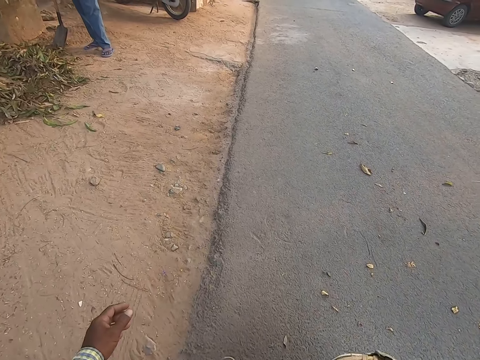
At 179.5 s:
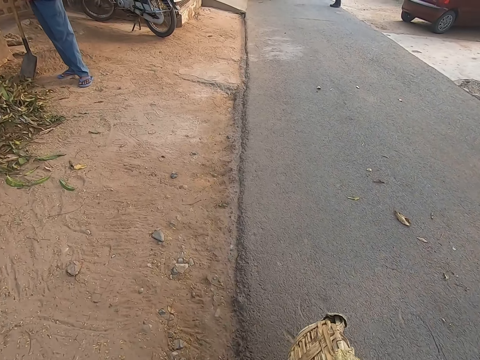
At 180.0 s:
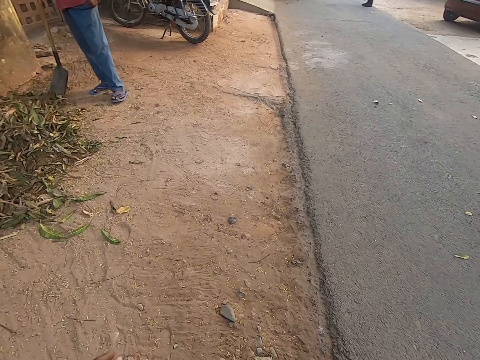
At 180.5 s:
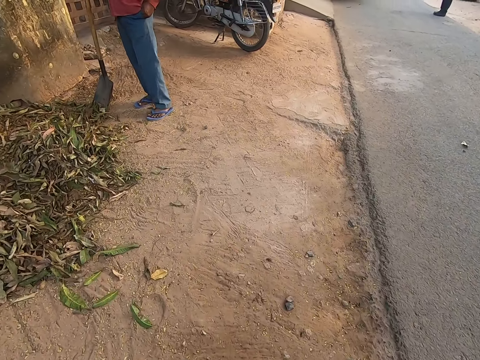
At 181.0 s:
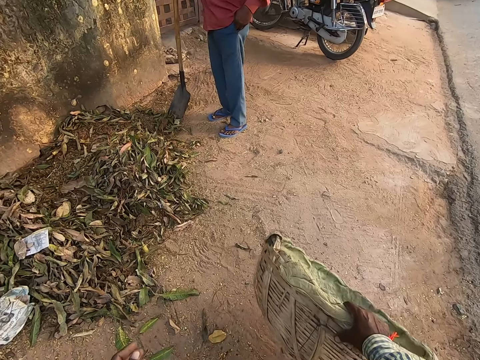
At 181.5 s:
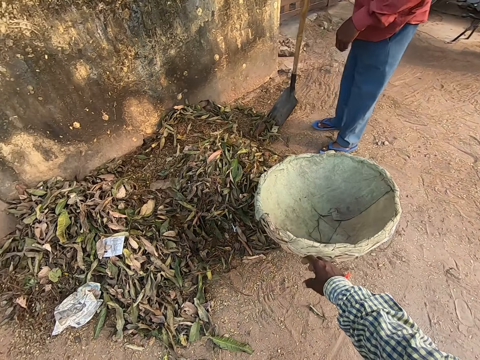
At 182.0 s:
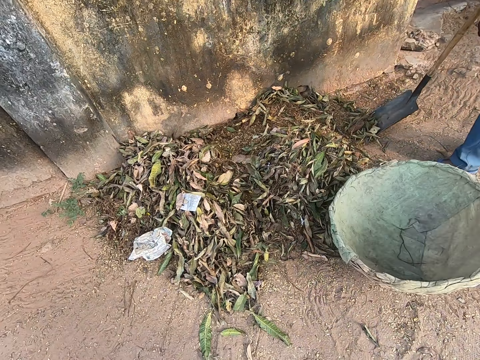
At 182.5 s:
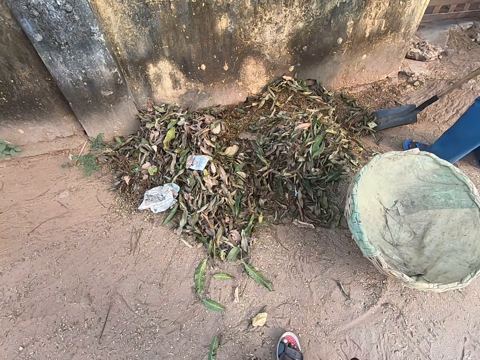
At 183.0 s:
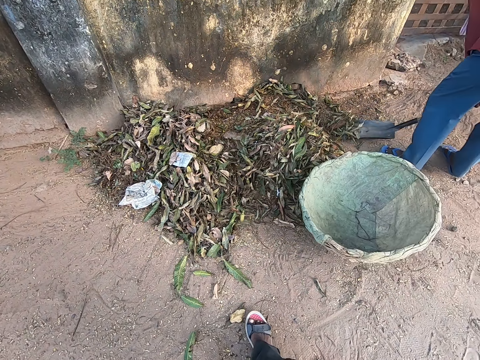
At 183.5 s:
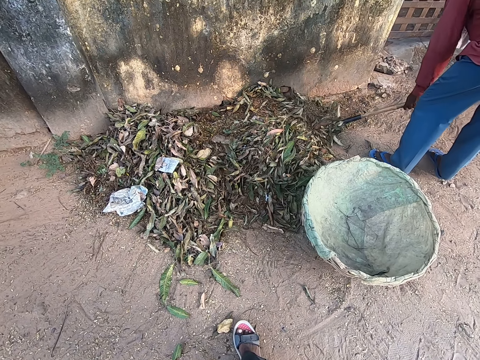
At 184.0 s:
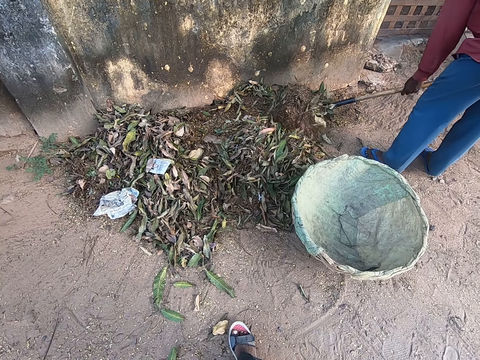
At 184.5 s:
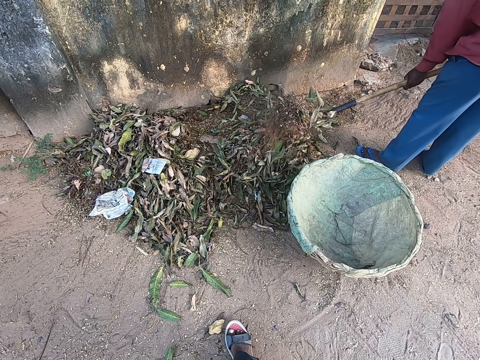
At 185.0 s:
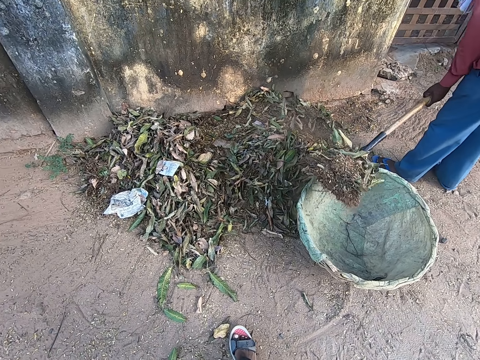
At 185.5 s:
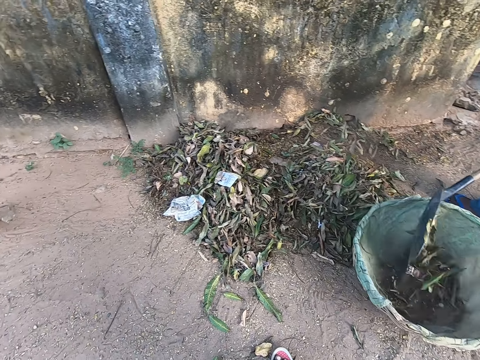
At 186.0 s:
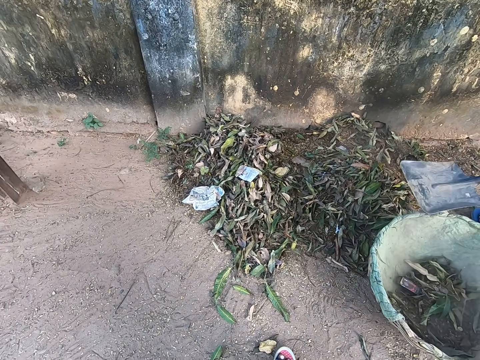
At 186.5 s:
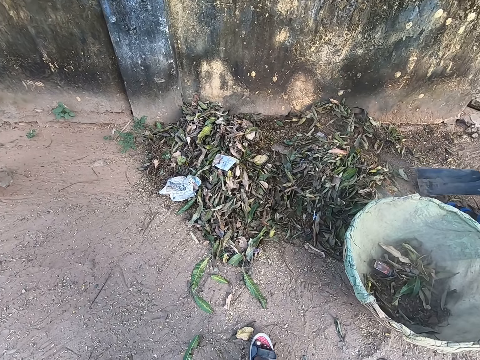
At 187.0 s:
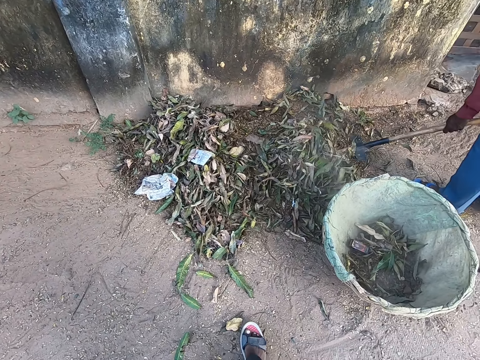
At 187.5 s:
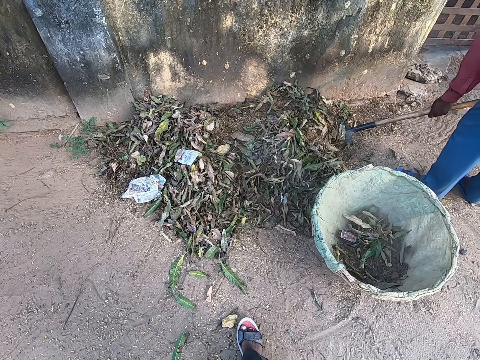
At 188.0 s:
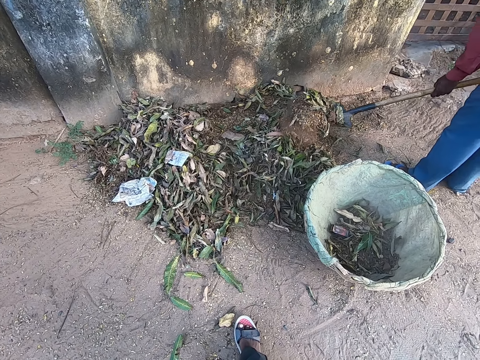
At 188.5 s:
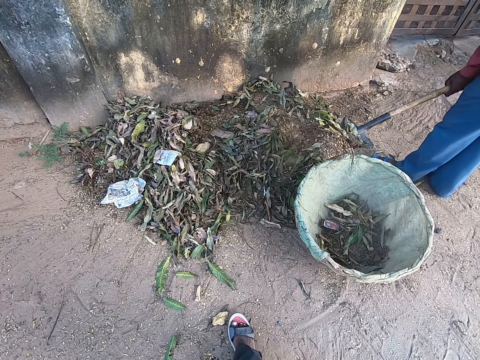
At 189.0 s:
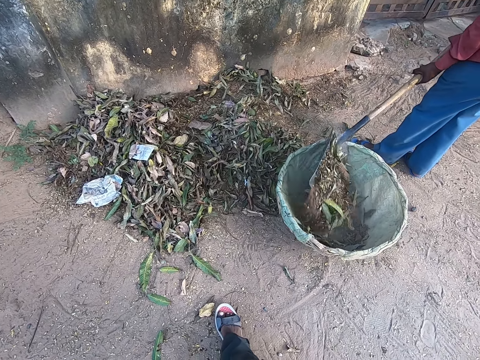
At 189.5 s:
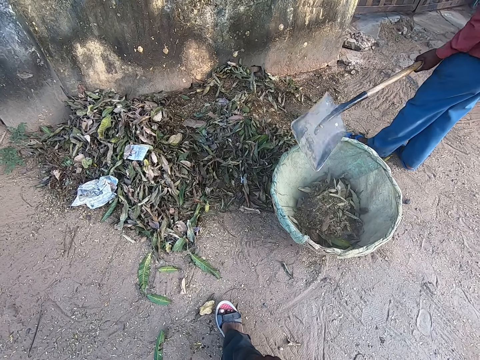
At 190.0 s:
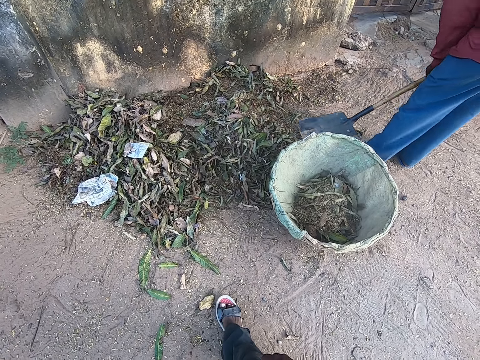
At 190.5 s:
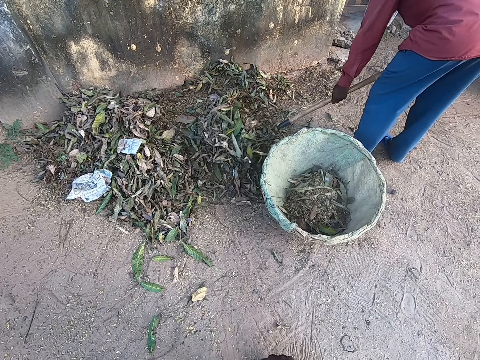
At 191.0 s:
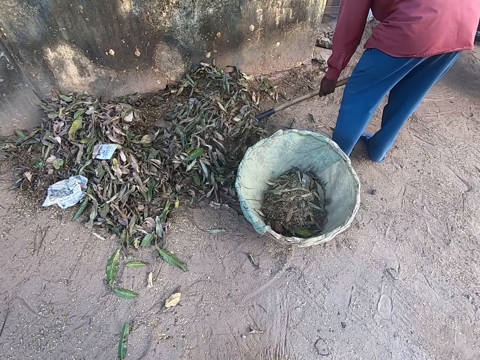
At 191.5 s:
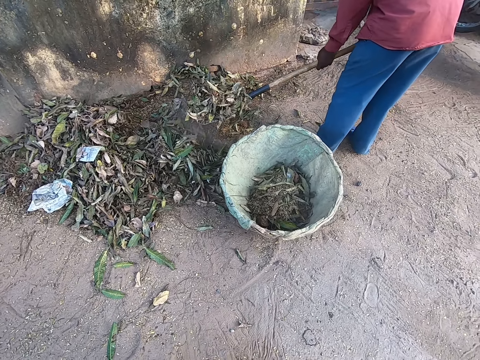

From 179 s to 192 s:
The camera wearer walks in front. The man converses with the camera wearer. The camera wearer drops the basket on the ground with his right hand. The man packs dirt from the ground with the spade in his left hand. The man converses with the camera wearer. The man pours dirt into the basket with the spade in his left hand. The man packs dirt from the ground with the spade in his left hand. The man pours dirt into the basket with the spade in his left hand. The man packs dirt from the ground with the spade in his left hand.

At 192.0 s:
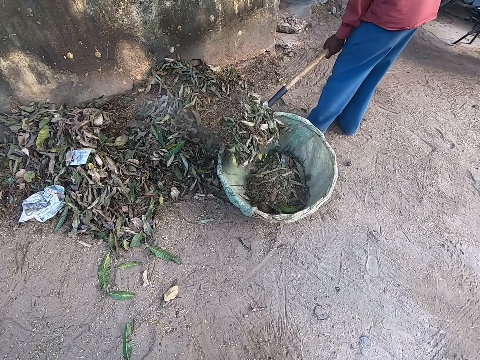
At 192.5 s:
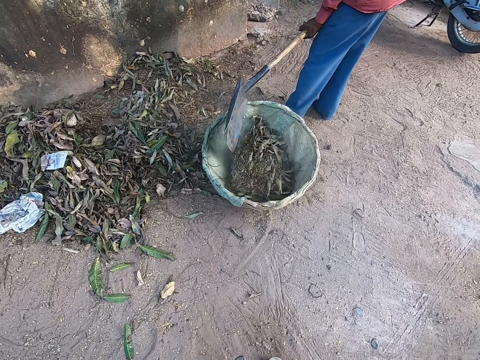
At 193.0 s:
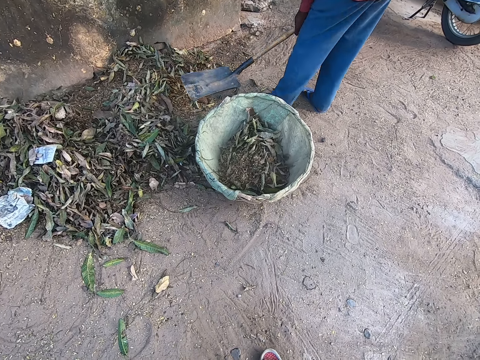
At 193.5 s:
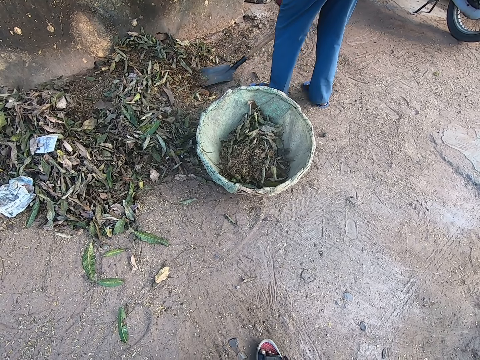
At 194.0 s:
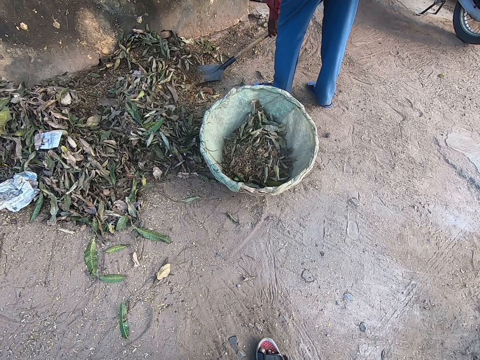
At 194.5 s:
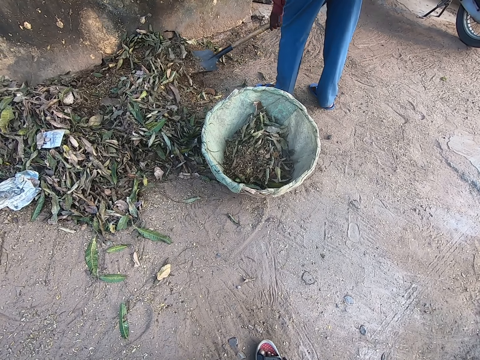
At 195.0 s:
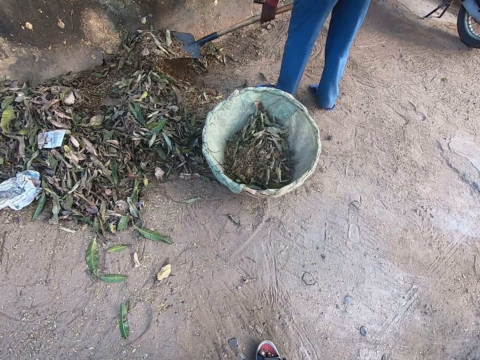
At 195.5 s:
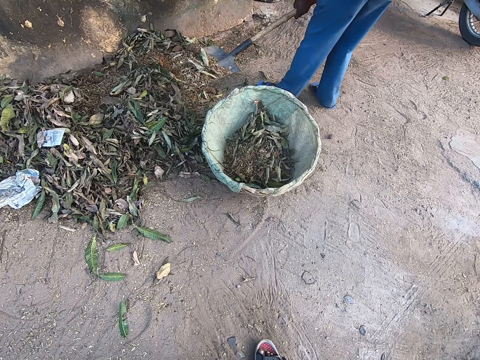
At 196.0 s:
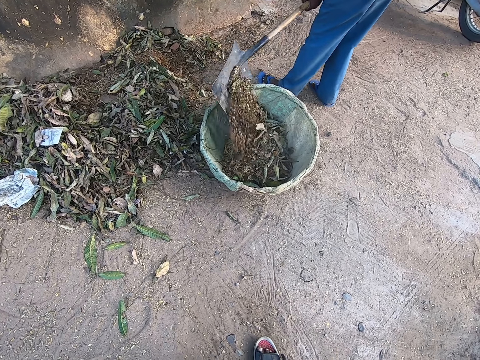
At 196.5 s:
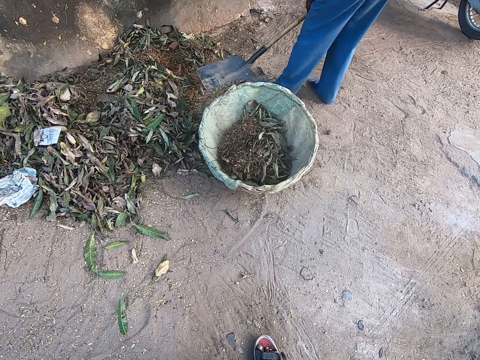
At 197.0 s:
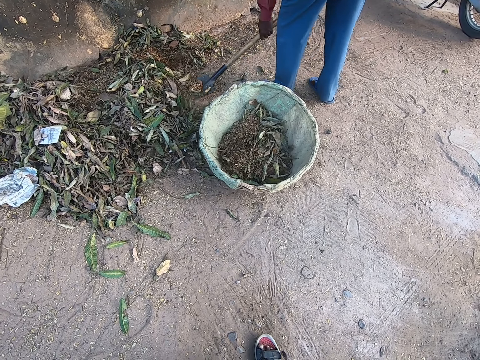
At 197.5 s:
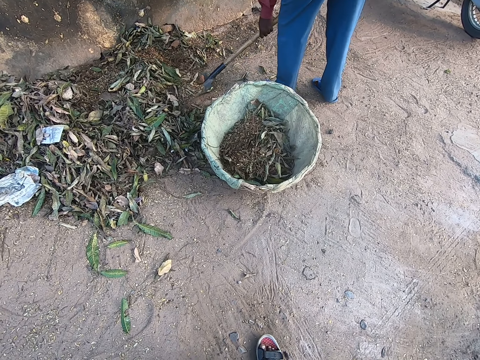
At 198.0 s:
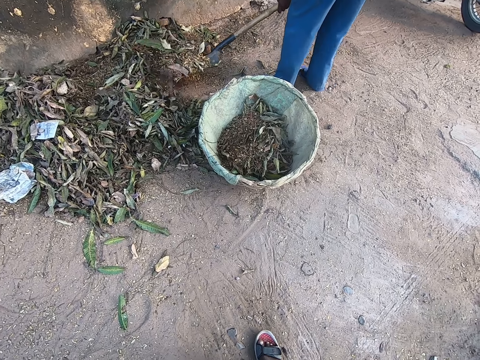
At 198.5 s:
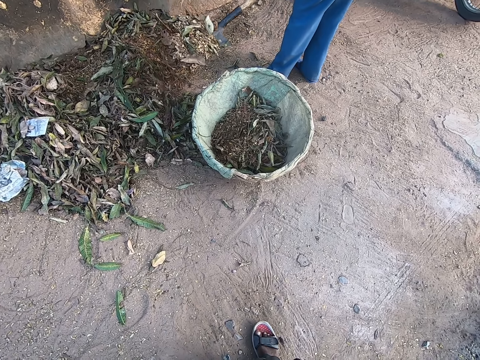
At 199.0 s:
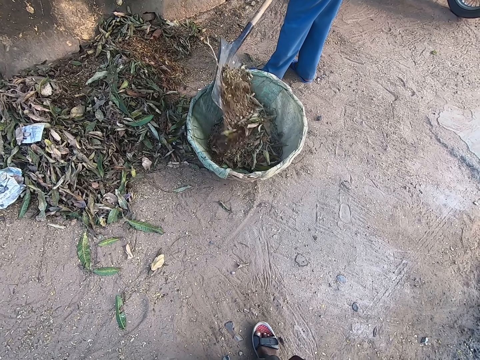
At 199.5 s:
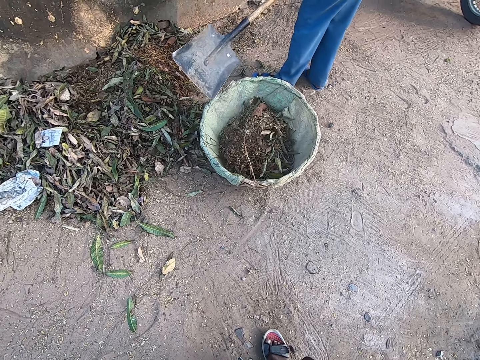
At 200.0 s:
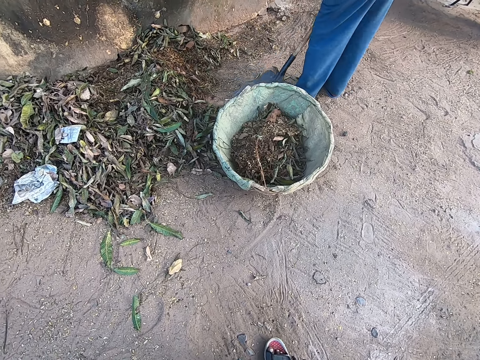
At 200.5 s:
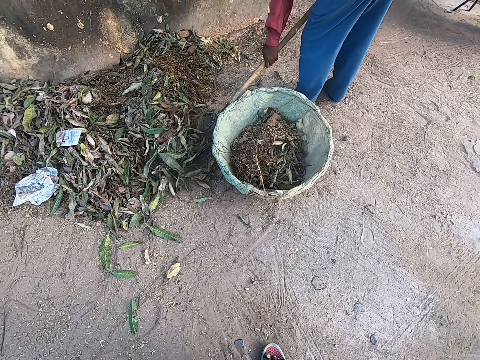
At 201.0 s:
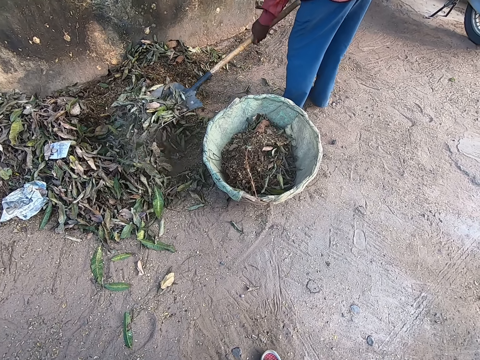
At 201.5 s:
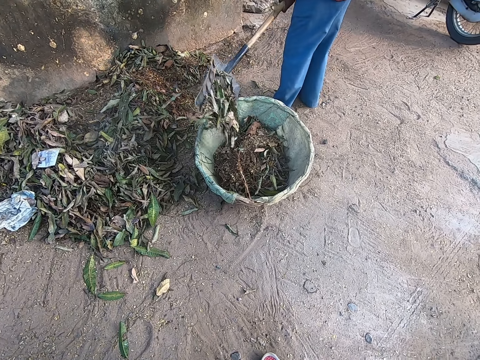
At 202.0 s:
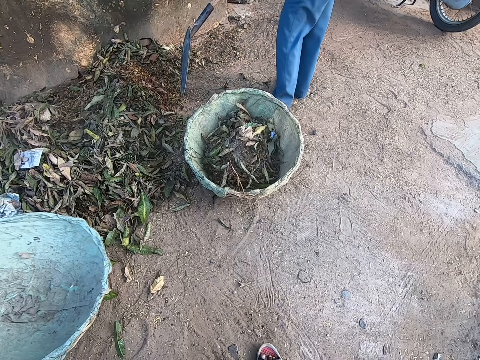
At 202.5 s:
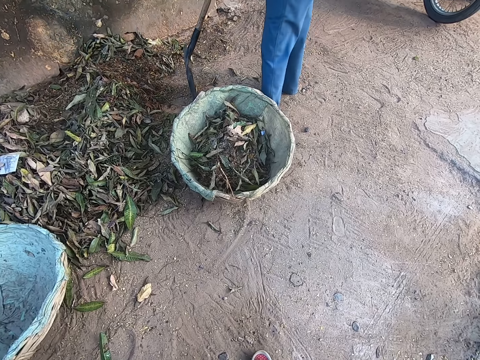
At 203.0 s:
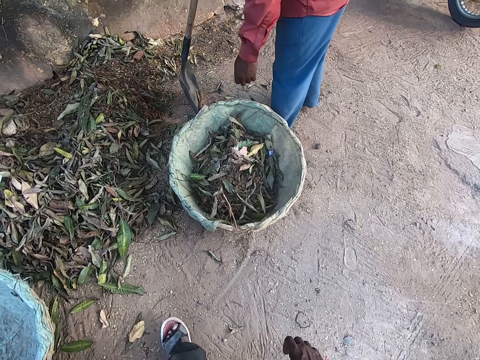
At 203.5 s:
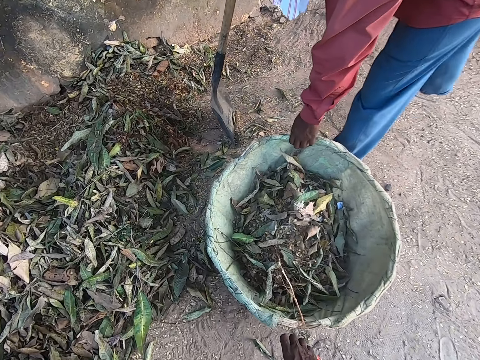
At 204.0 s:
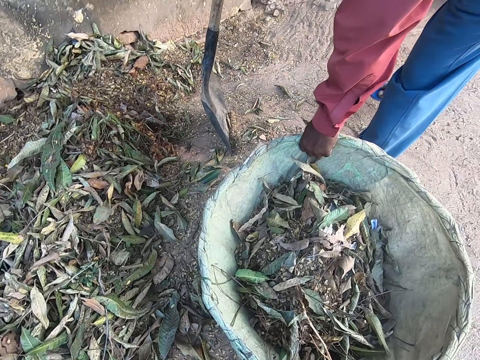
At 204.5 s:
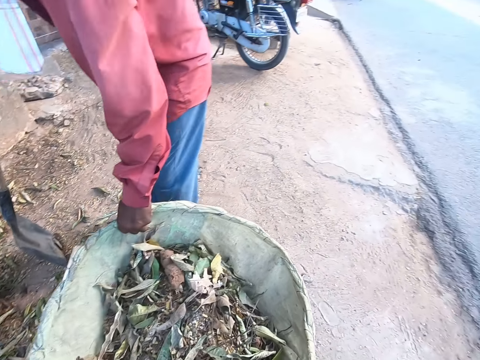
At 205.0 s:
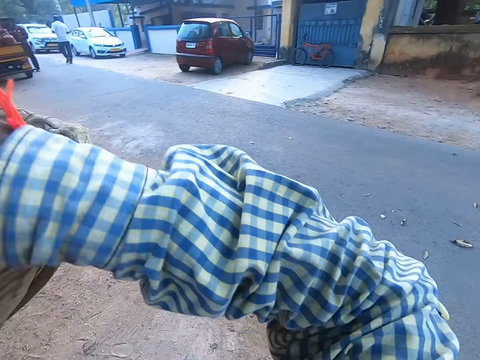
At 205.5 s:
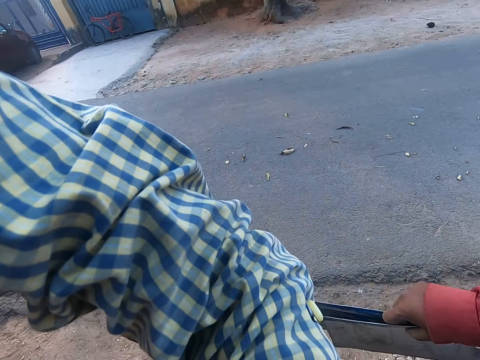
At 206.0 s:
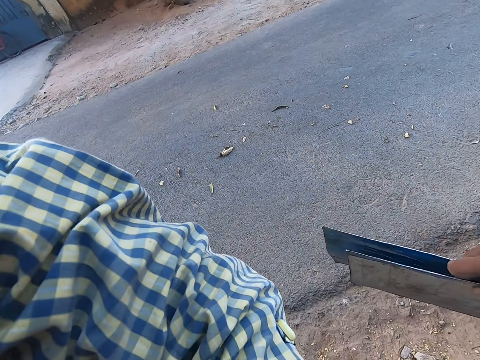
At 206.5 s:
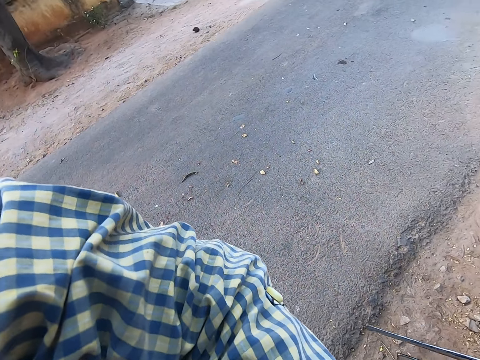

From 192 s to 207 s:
The man pours dirt into the basket with the spade in his left hand. The camera wearer looks down. The man packs dirt from the ground with the spade in his left hand. The man pours dirt into the basket with the spade in his left hand. The man packs dirt from the ground with the spade in his left hand. The man pours dirt into the basket with the spade in his left hand. The man packs dirt from the ground with the spade in his left hand. The camera wearer looks down. The man pours dirt into the basket with the spade in his left hand. The woman drops the basket on the ground with her left hand. The man places the spade on the ground with both hands. The man lifts the basket from the ground with his left hand. The camera wearer lifts the basket from the ground with his right hand. He converses with the man.
